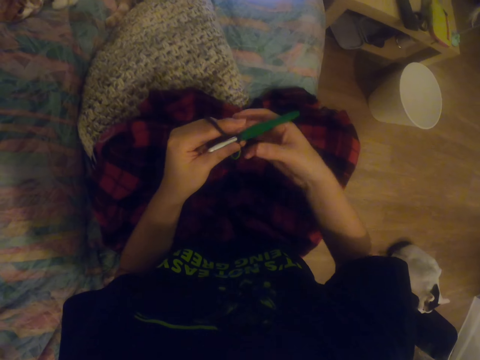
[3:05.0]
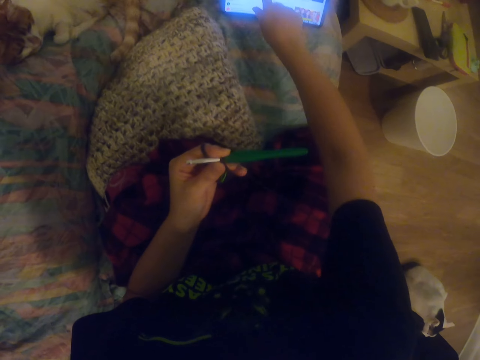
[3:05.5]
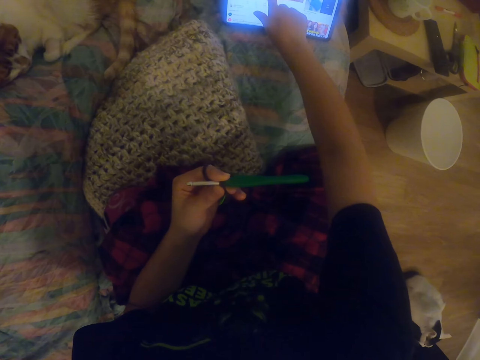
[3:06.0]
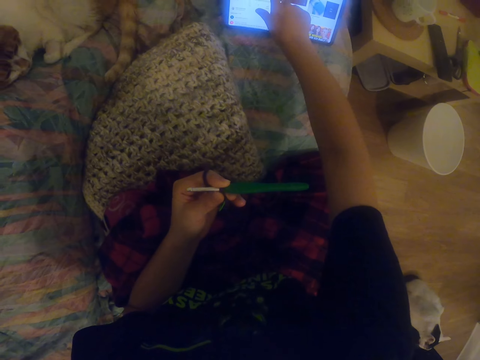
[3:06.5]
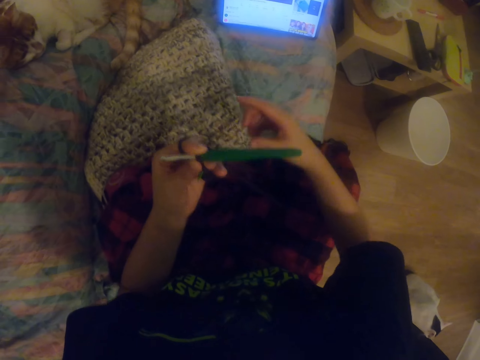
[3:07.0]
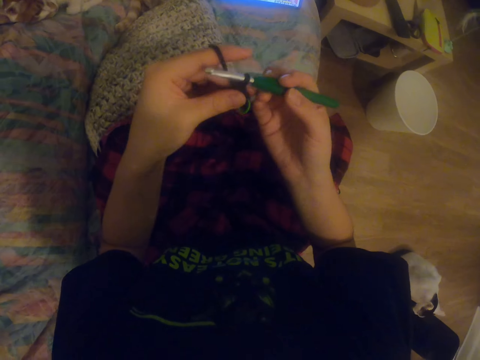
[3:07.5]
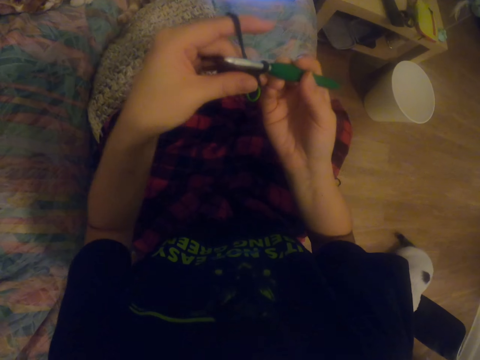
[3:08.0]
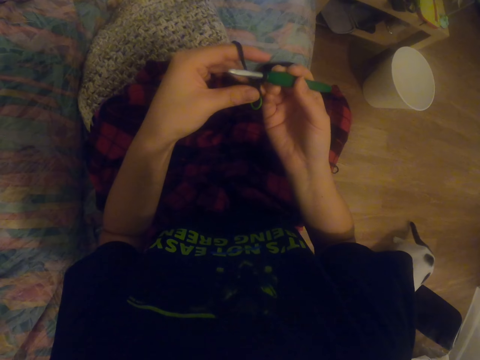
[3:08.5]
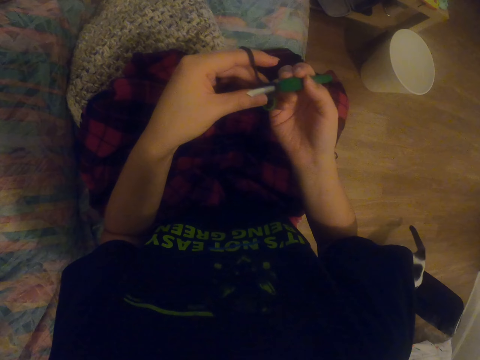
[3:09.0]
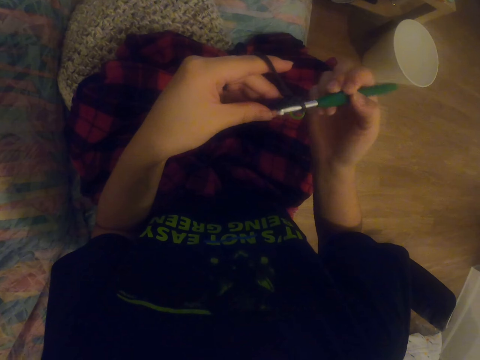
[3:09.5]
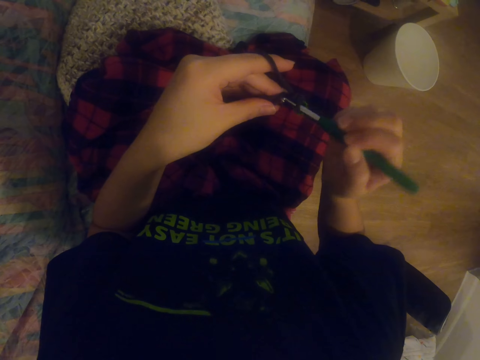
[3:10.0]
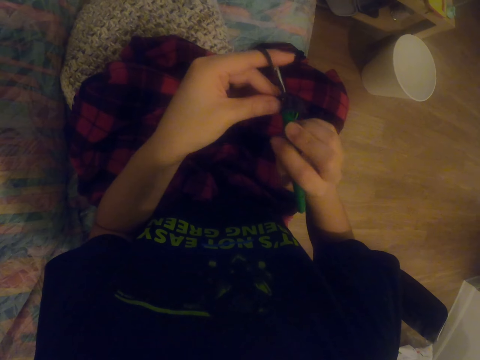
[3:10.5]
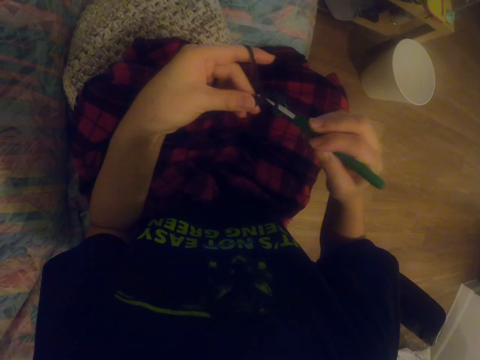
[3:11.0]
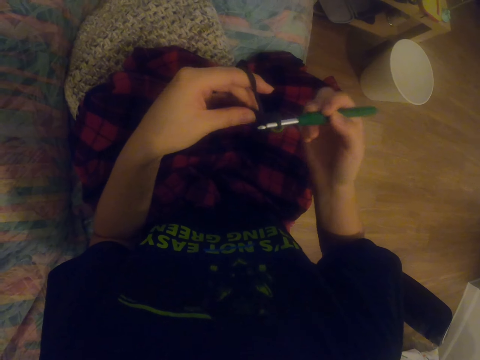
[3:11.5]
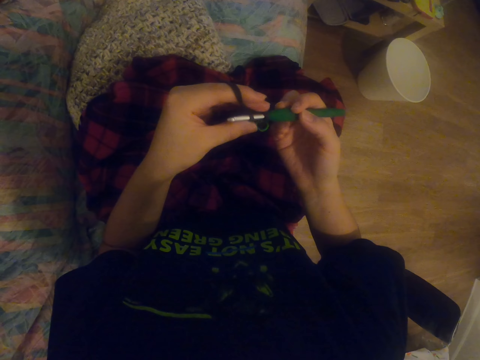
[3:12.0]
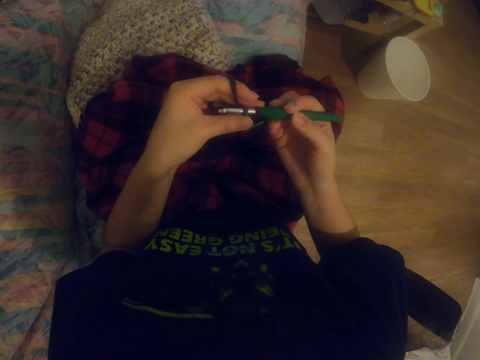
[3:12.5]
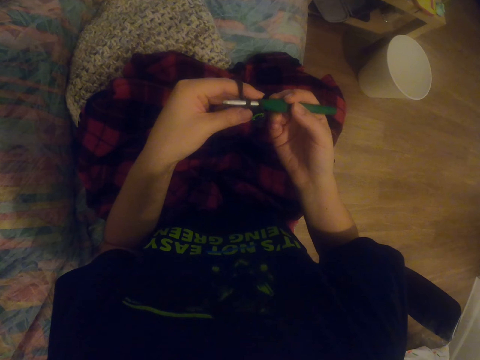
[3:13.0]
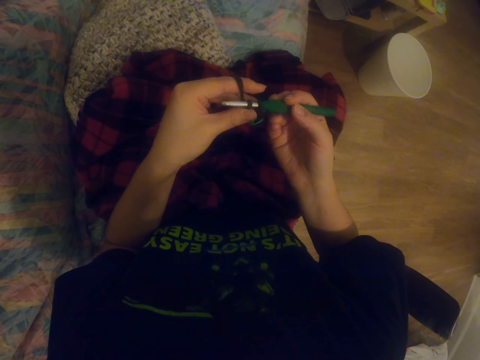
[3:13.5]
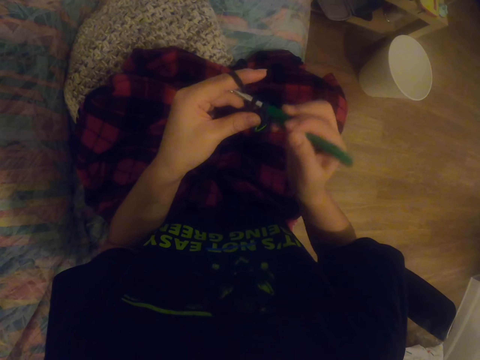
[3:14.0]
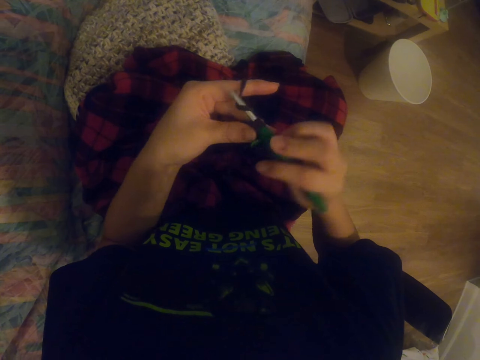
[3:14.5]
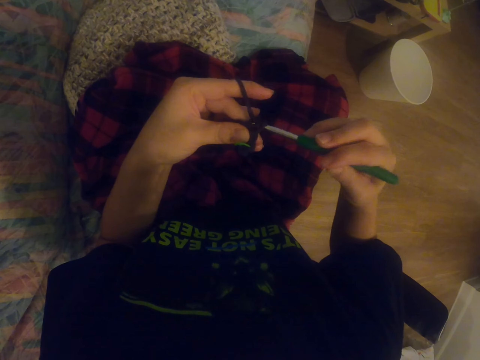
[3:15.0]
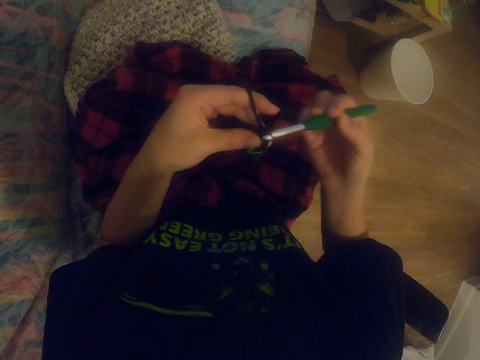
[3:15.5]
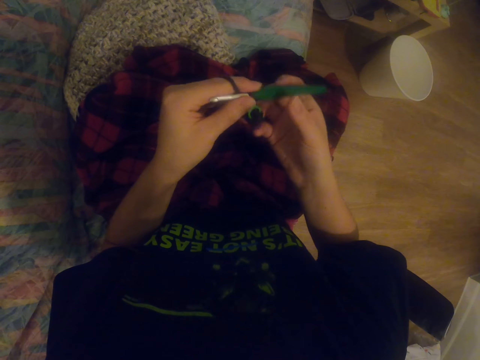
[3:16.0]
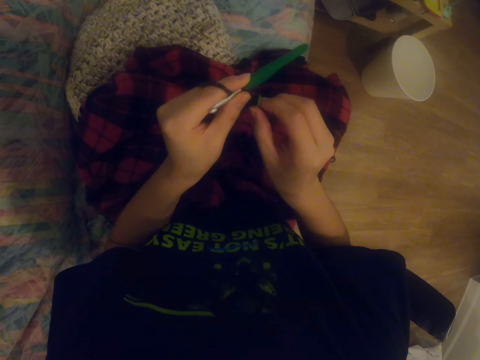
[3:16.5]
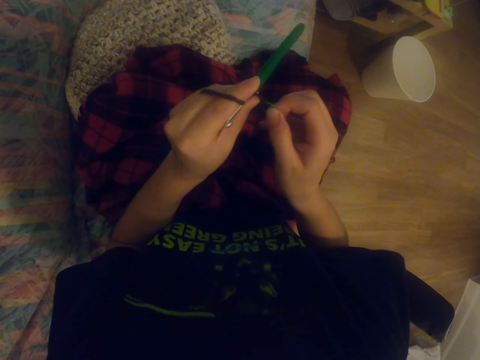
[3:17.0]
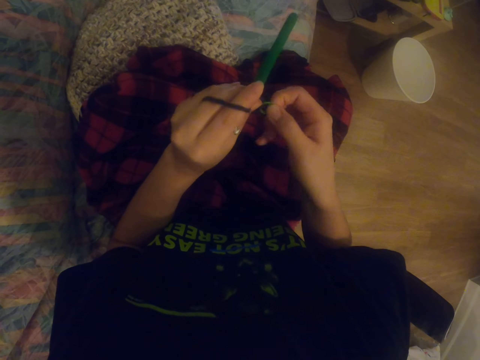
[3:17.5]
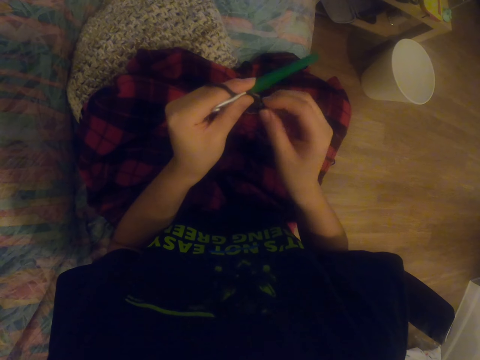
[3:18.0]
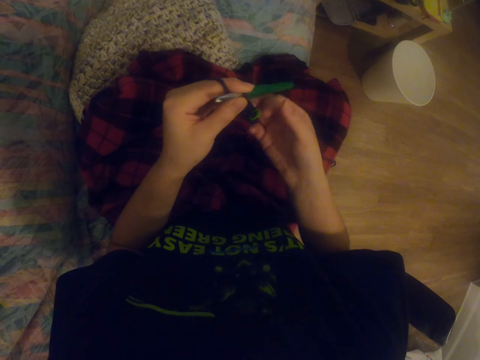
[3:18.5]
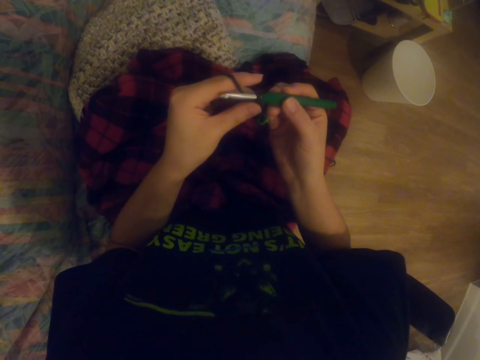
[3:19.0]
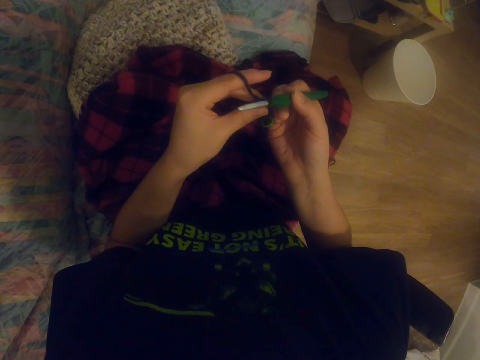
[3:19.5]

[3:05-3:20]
The camera wearer operates the tablet. They hold the crochet hook. They knit the garment with the knitting needle. They straighten the garment. They pull the fabric.

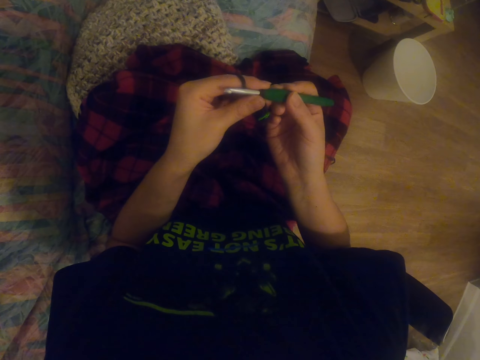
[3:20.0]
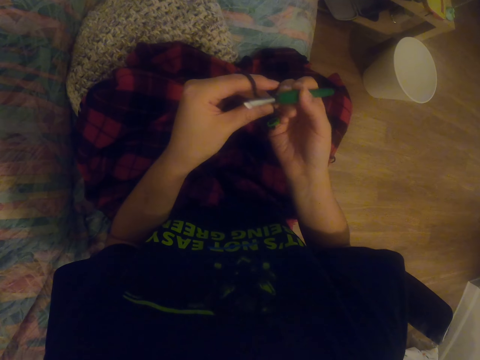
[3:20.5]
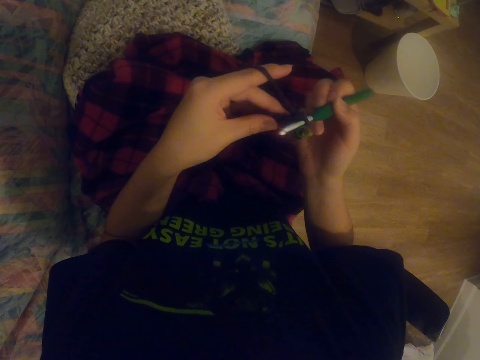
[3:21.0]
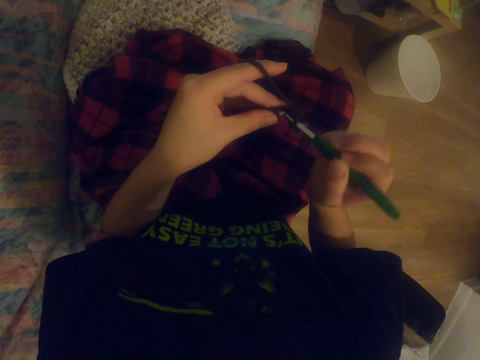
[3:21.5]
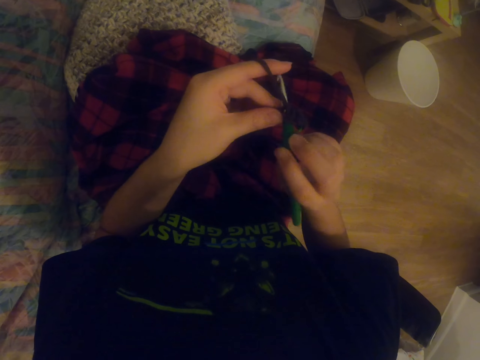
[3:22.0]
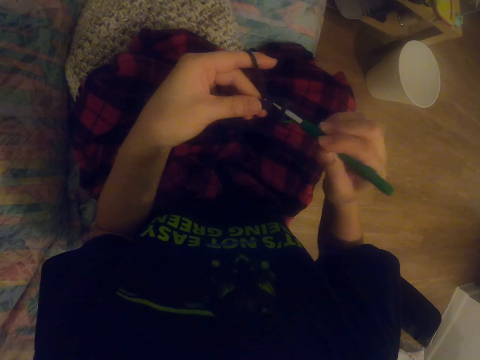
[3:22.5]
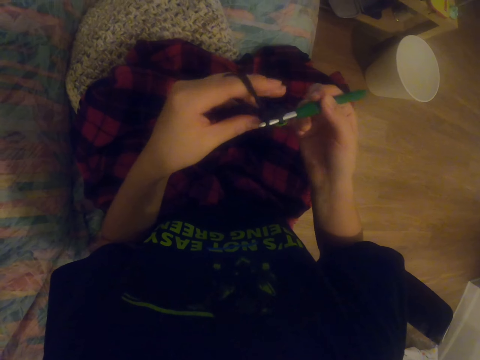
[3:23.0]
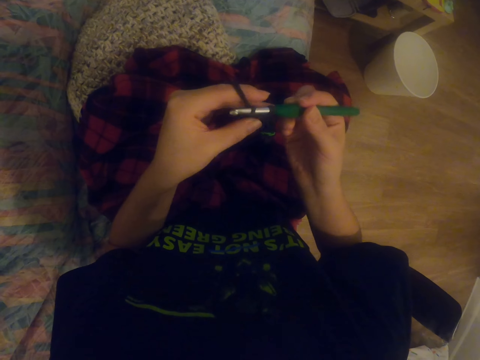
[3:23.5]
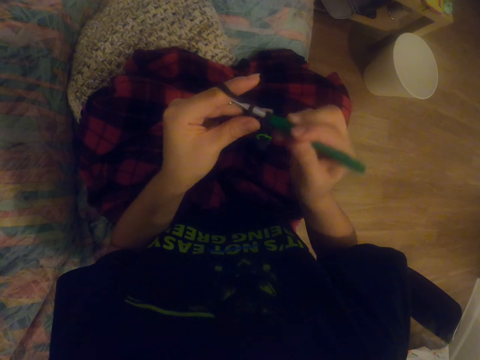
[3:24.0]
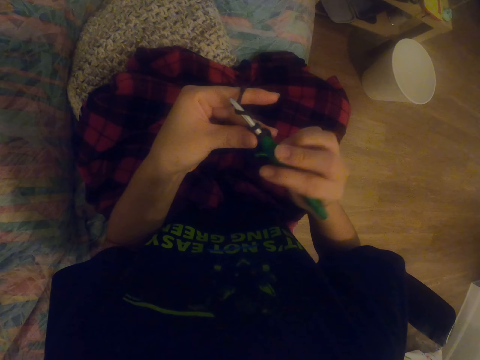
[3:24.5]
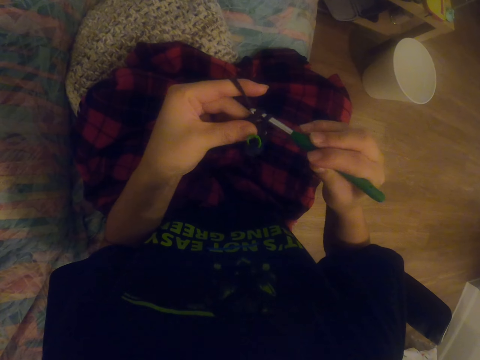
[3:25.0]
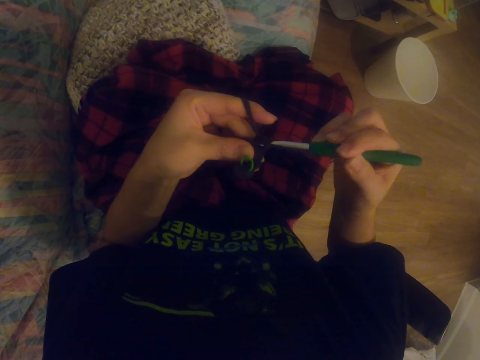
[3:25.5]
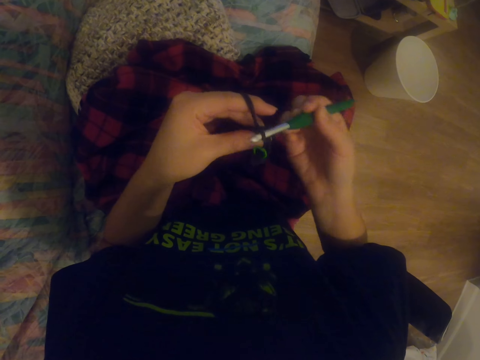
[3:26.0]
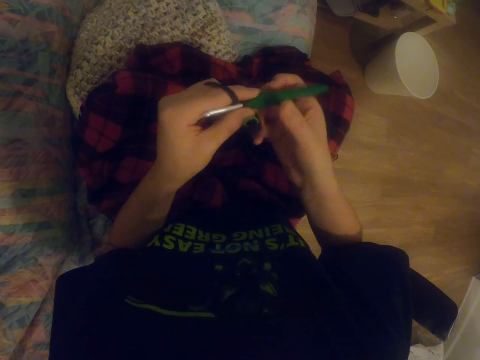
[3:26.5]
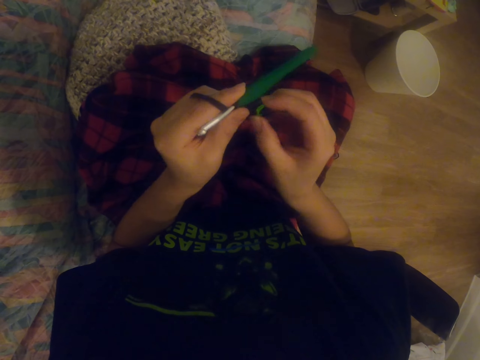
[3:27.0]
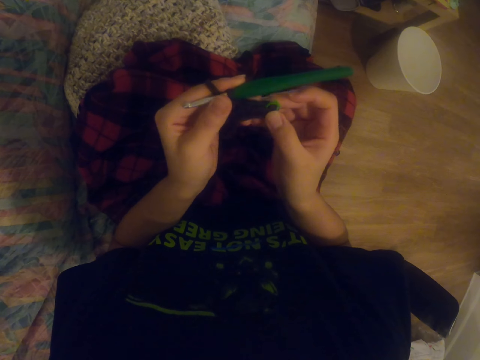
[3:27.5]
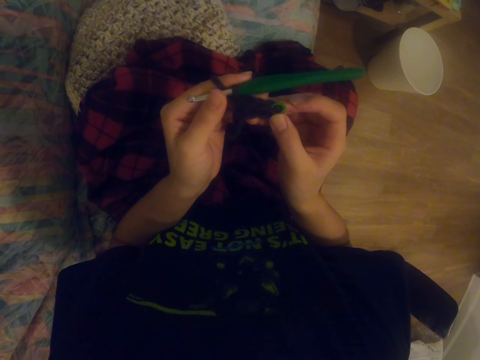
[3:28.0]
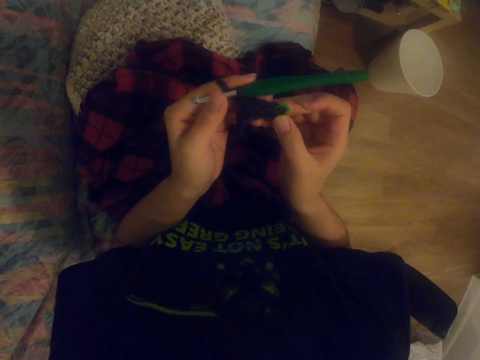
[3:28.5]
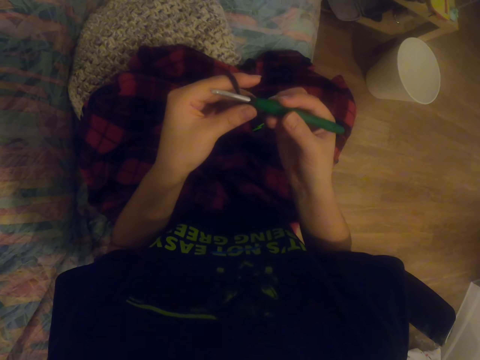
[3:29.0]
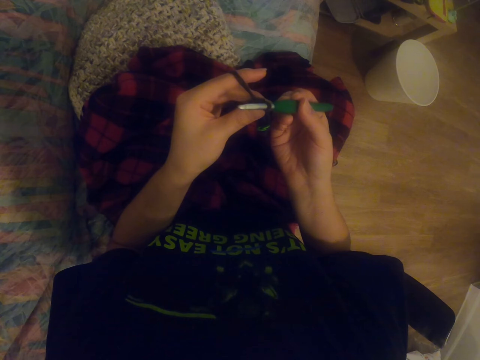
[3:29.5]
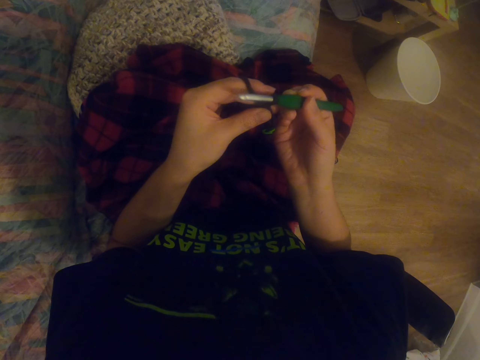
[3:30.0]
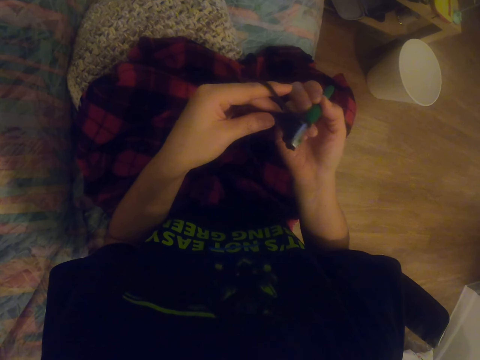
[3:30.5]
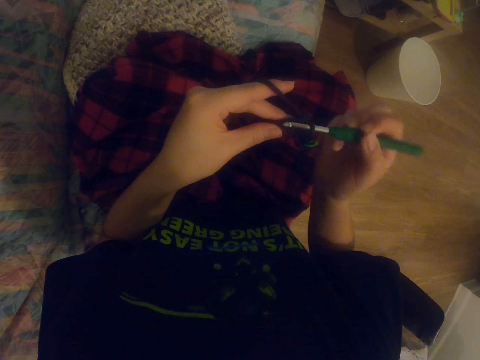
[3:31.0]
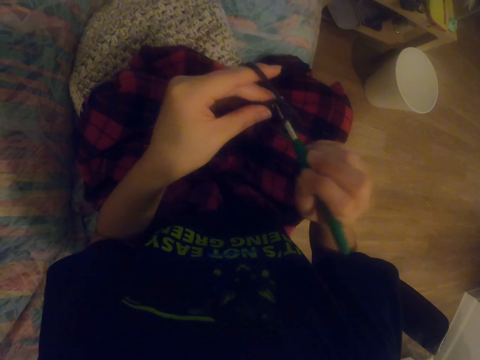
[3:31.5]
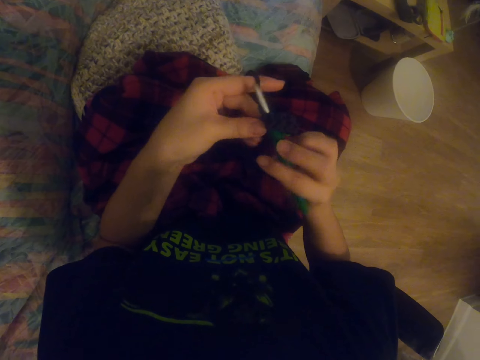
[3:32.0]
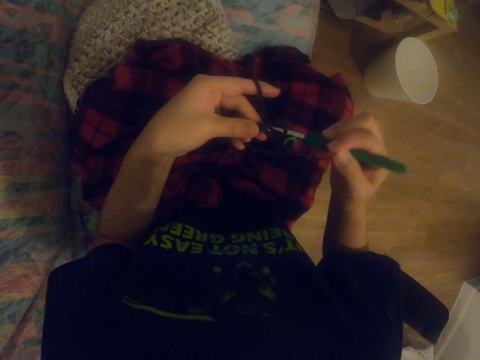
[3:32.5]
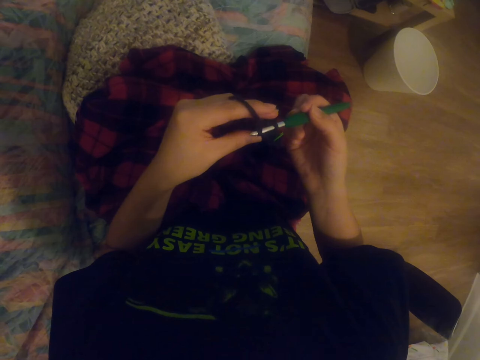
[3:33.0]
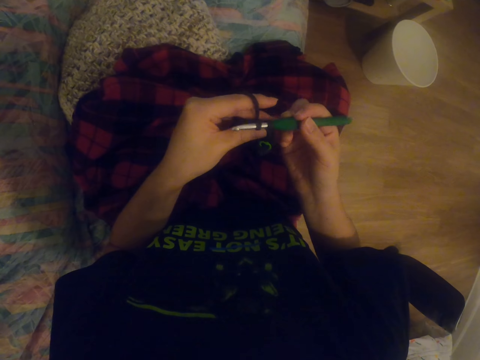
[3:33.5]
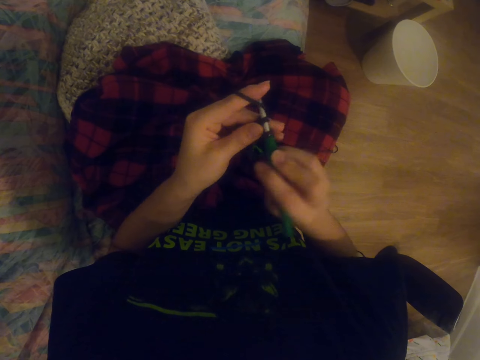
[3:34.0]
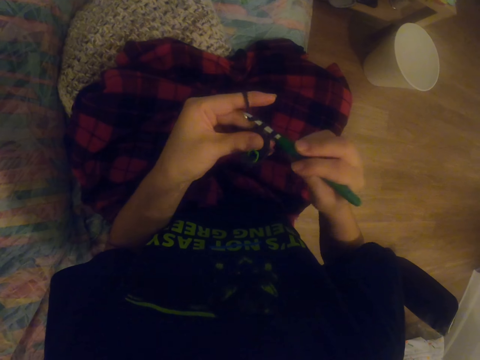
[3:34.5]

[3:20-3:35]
The camera wearer knits the garment with the knitting needle. They hold the garment. They pull the fabric. They knit the garment with the knitting needle.
